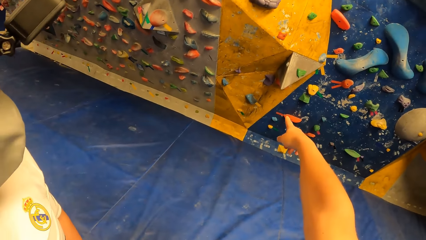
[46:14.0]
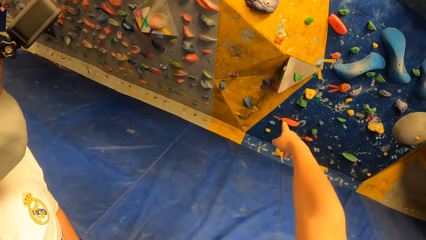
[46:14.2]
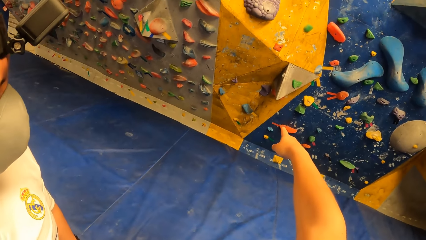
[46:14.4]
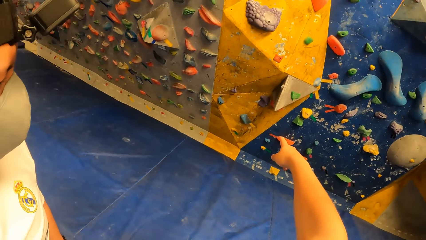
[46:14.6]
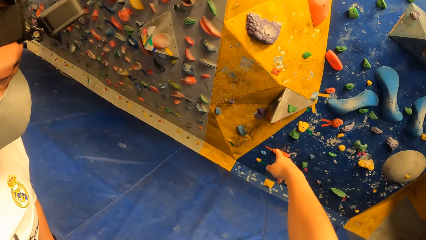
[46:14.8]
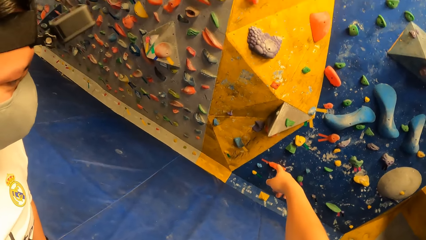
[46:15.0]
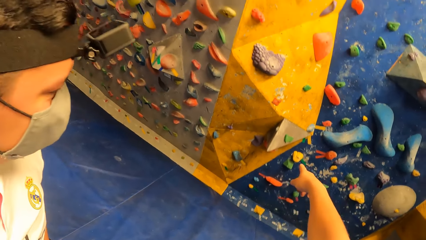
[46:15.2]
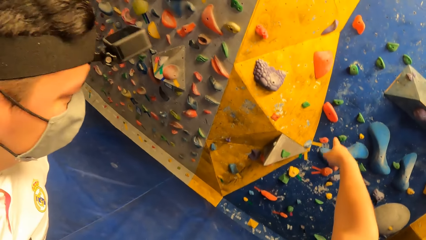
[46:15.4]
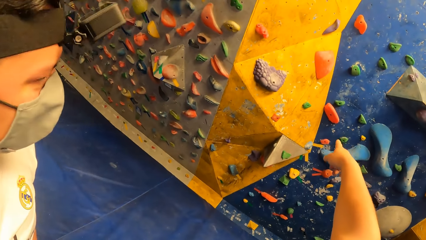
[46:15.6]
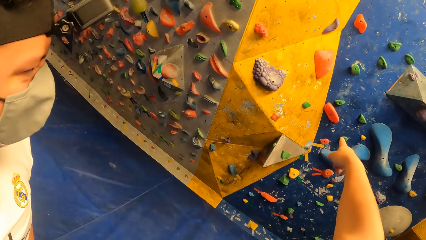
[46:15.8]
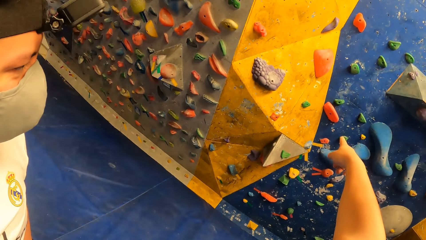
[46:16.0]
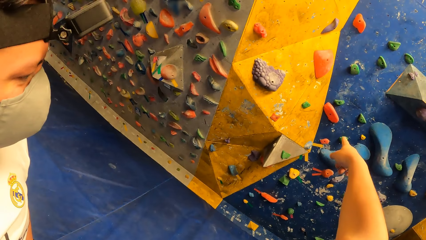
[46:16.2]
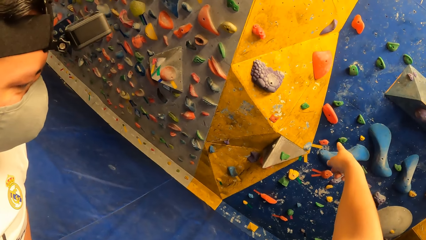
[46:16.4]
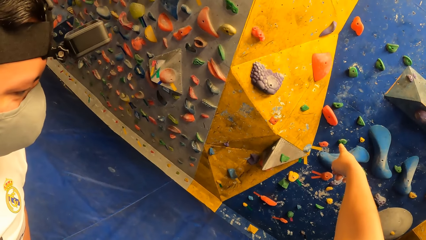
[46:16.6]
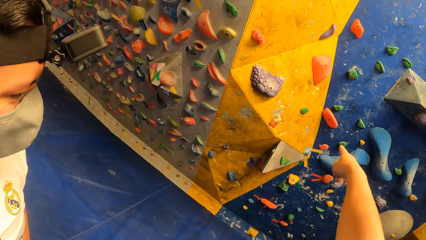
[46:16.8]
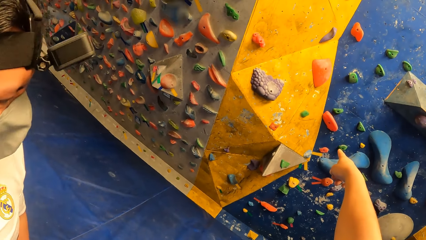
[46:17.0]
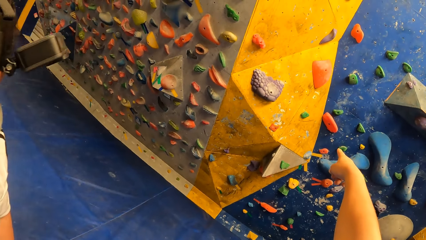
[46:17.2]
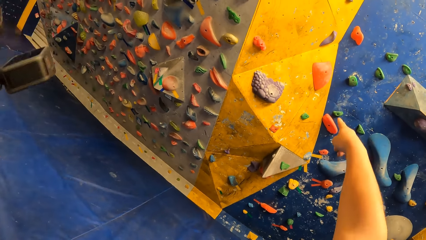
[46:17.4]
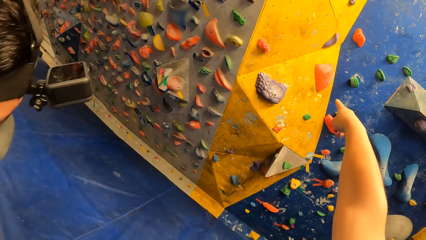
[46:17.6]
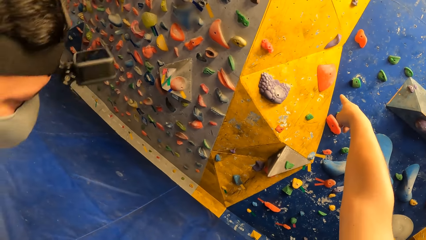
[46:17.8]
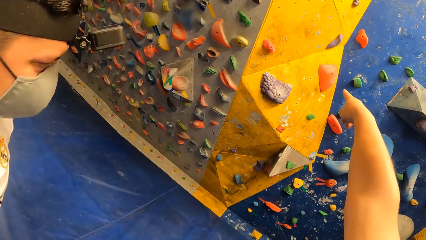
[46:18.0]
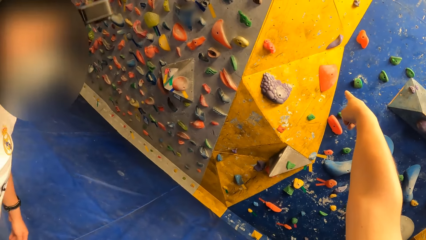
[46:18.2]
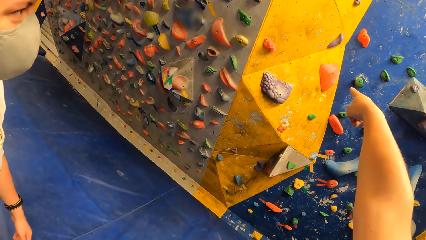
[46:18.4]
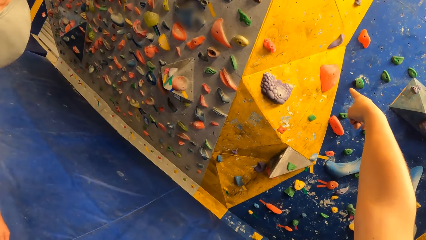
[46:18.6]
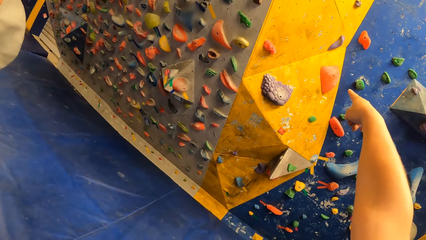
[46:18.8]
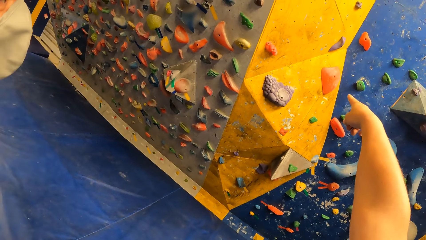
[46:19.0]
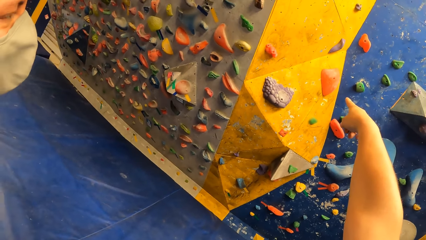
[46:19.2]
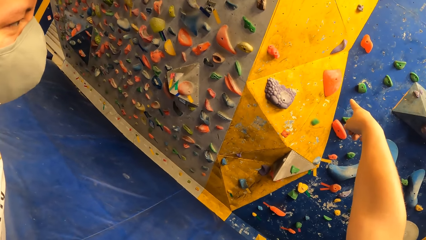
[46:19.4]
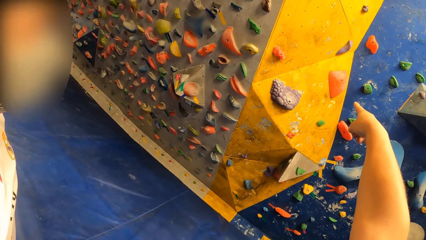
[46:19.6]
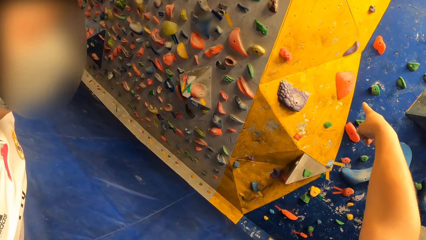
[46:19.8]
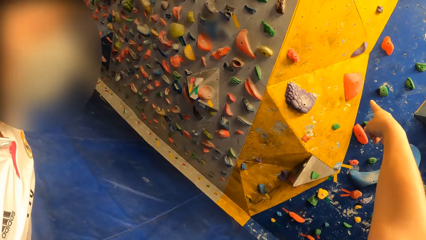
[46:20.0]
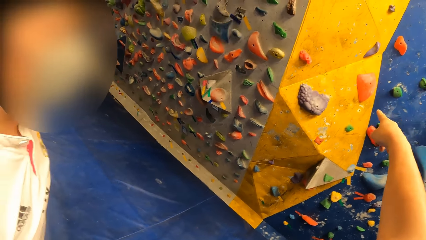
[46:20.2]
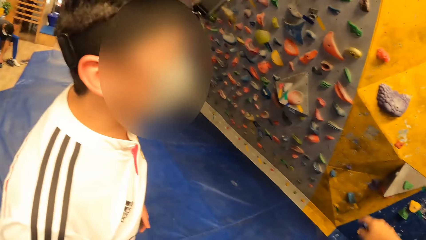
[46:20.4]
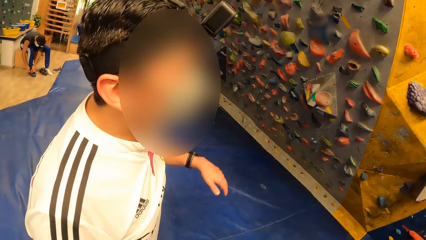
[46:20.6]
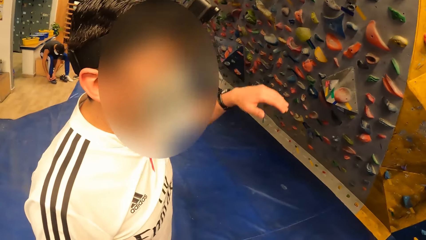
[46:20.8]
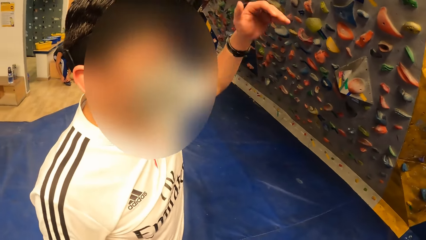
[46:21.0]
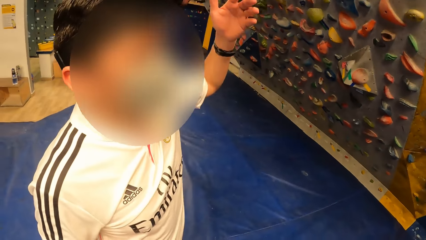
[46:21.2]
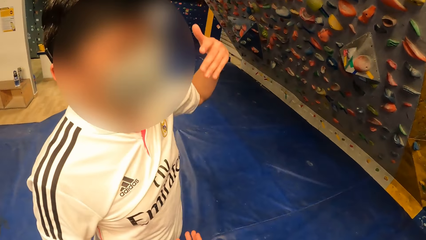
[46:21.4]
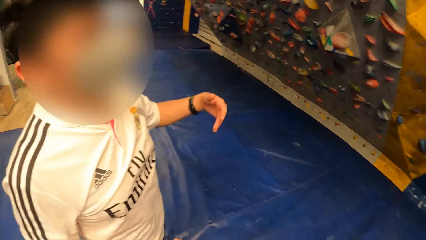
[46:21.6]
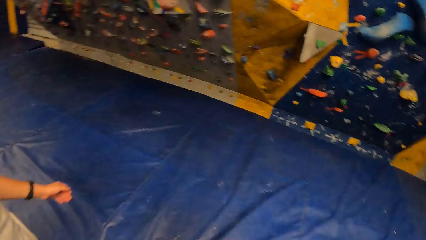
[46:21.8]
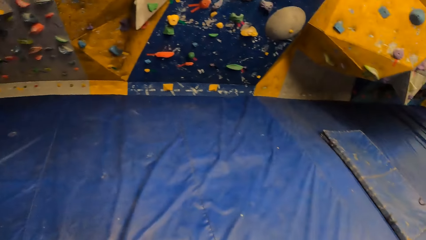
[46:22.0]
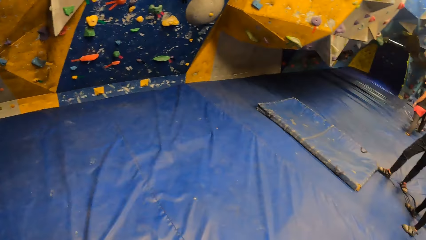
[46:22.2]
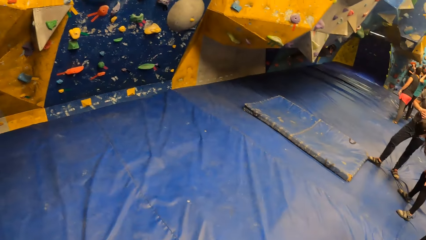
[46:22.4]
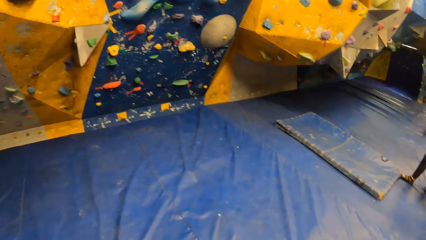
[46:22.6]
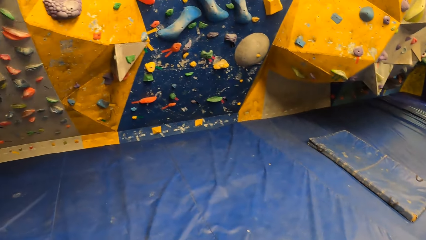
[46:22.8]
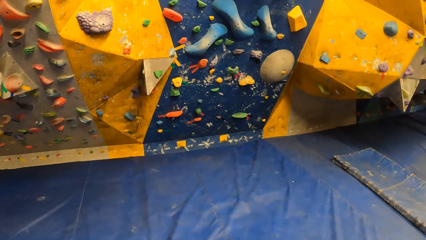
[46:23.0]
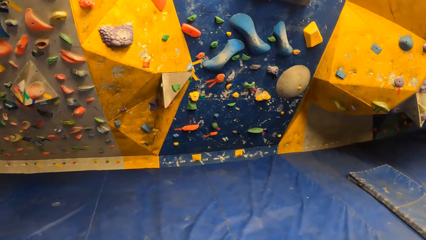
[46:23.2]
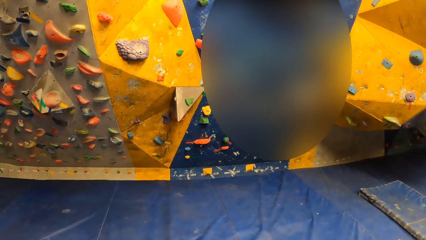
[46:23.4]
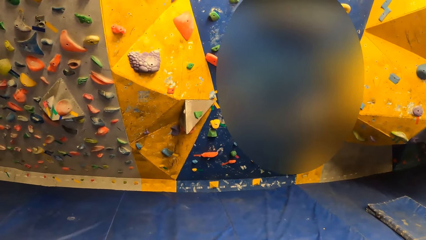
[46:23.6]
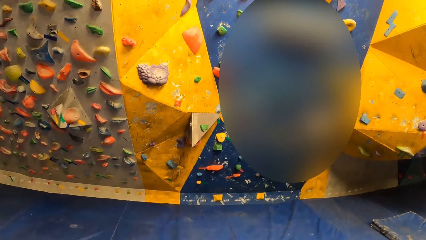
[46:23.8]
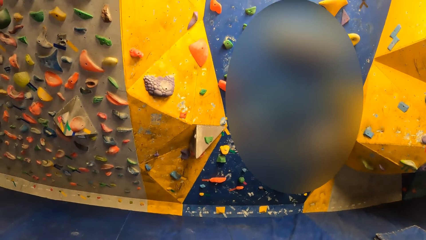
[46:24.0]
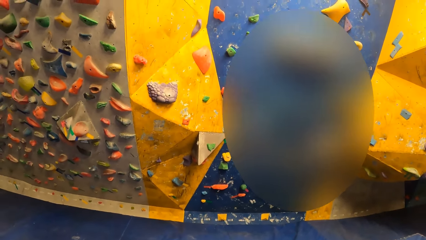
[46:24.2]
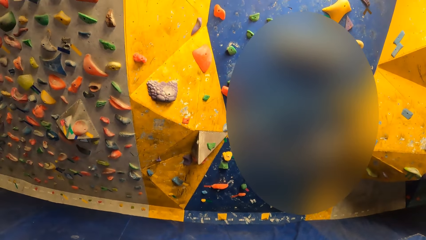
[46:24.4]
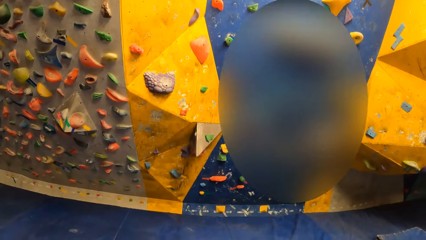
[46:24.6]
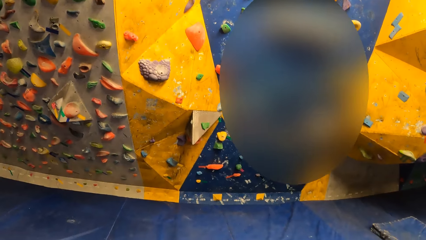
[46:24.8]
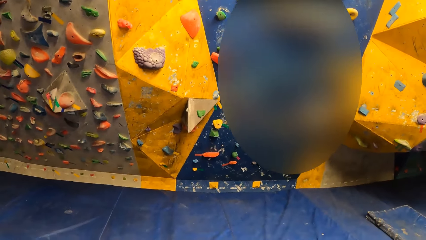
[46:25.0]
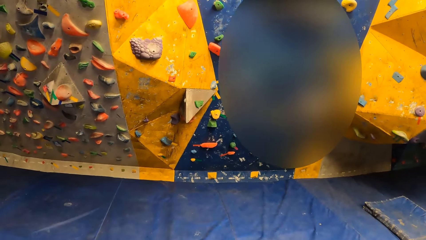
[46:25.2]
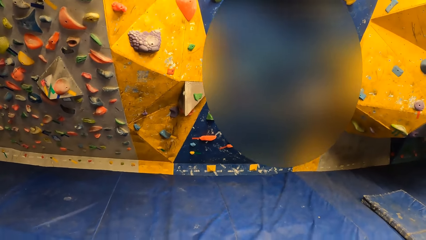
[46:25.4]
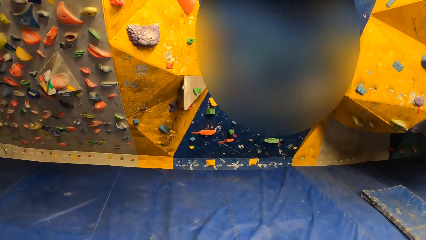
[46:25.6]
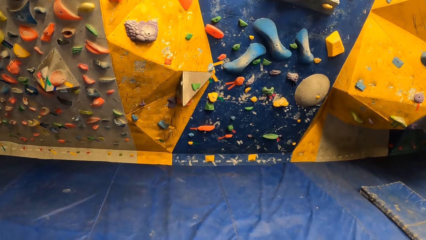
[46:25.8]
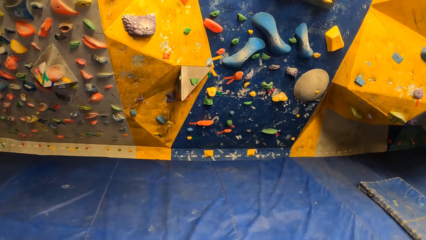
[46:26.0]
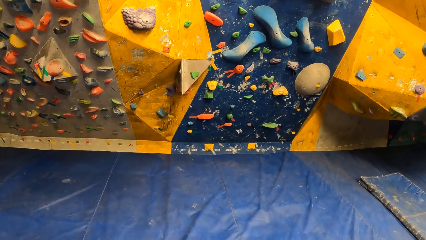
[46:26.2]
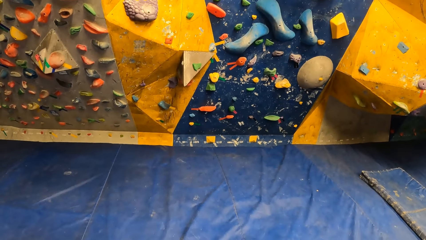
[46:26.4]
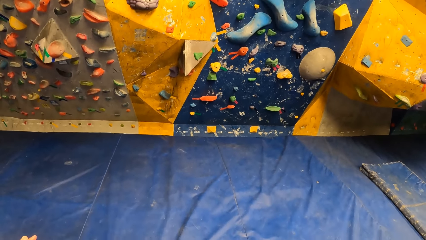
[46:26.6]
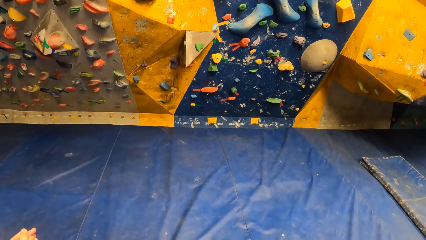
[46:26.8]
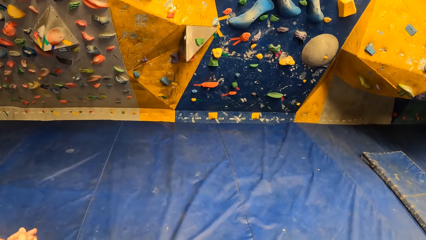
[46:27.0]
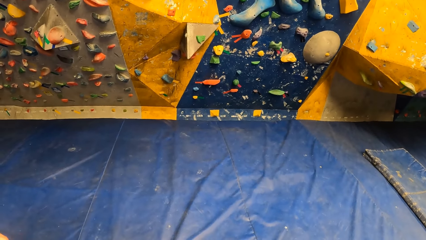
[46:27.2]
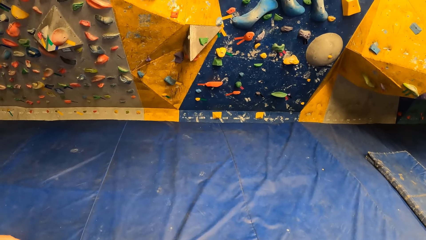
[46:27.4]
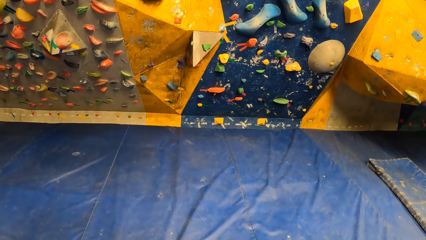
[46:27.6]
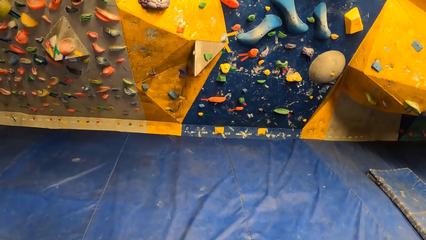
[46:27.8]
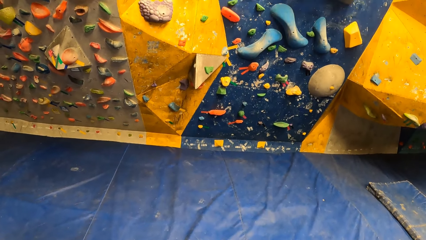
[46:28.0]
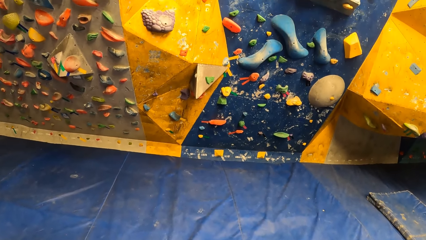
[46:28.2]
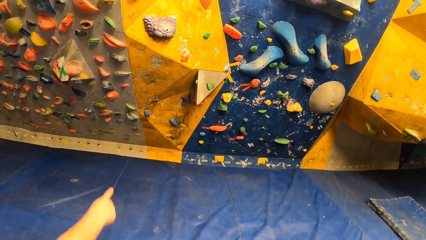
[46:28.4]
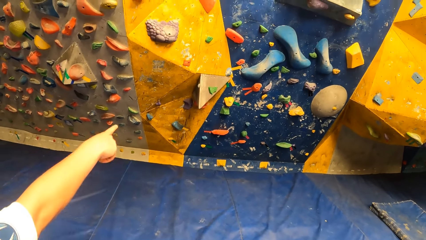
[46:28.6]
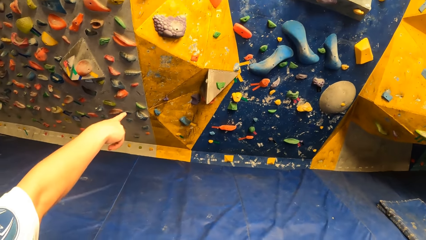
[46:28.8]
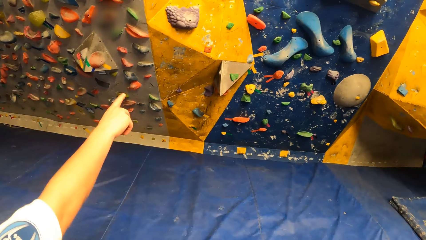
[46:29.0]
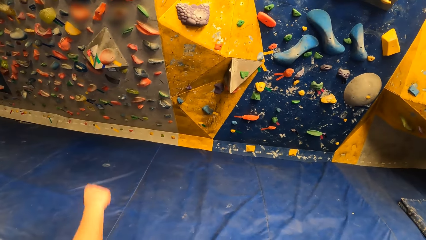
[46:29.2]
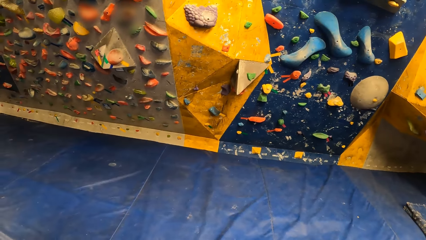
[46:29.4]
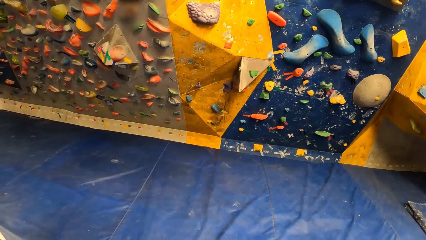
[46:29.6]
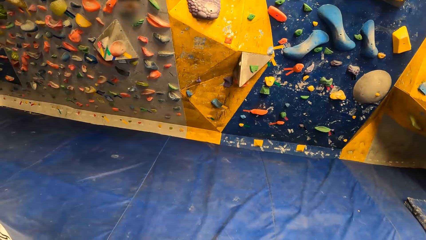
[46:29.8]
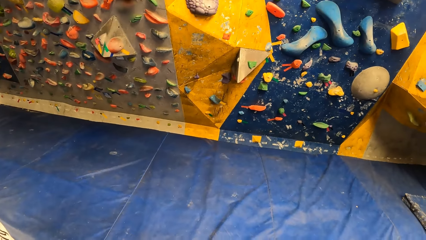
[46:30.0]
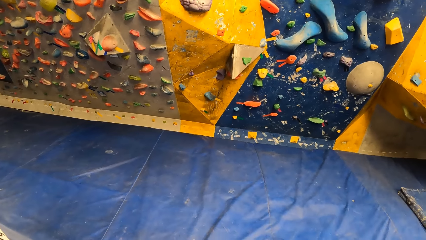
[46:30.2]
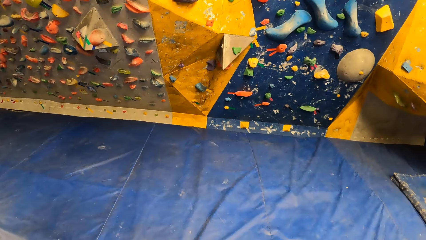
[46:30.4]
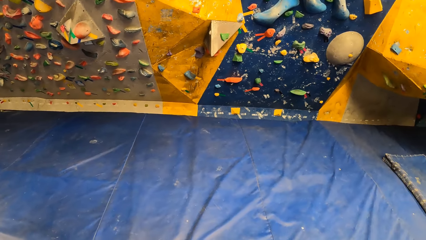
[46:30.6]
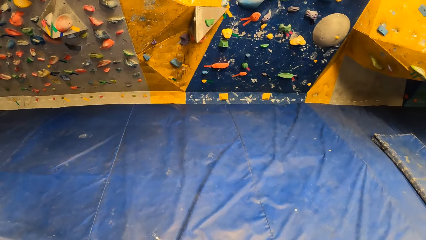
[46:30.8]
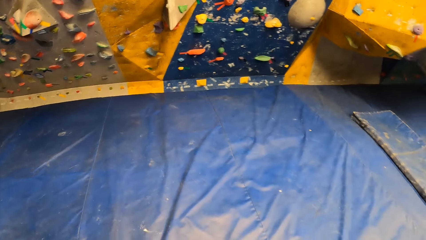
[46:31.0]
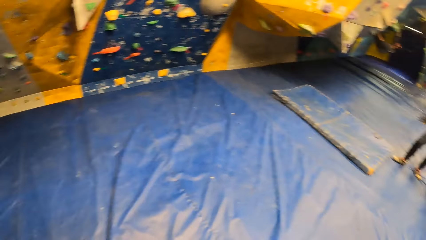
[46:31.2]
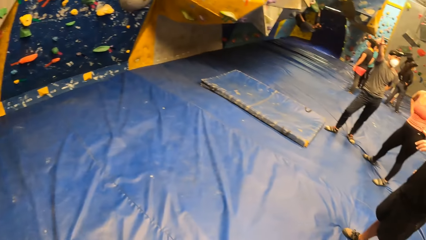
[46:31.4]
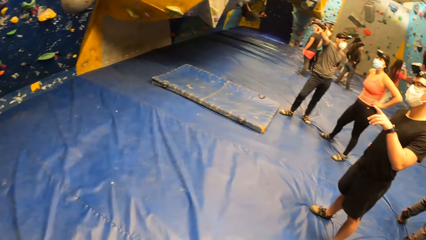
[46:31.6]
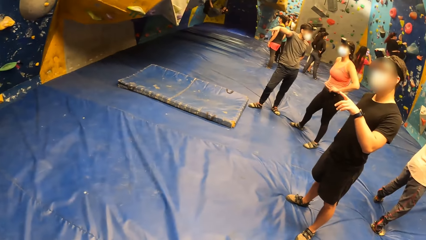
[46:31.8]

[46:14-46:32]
The man gesticulates with his left hand. He points on the rocks.
